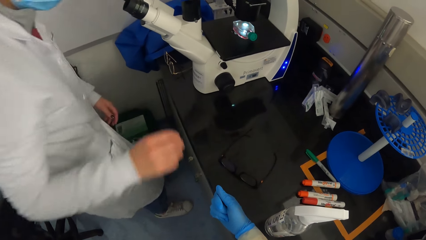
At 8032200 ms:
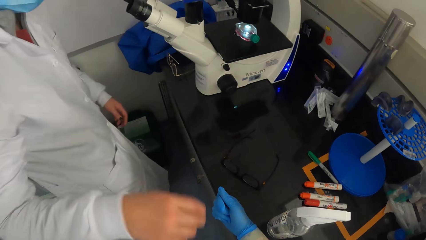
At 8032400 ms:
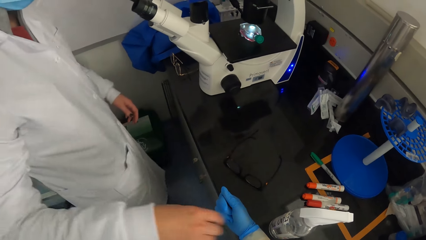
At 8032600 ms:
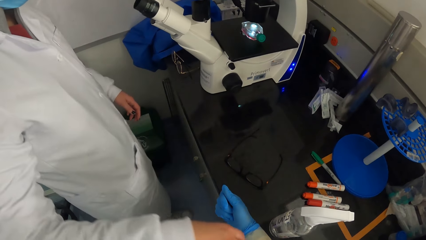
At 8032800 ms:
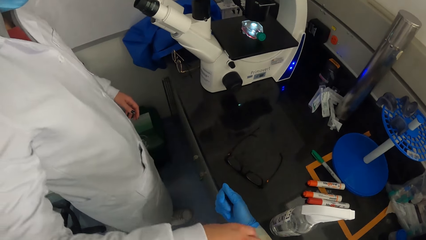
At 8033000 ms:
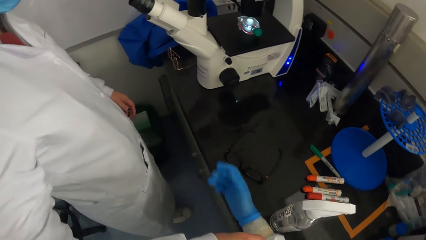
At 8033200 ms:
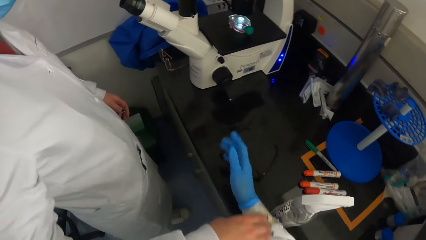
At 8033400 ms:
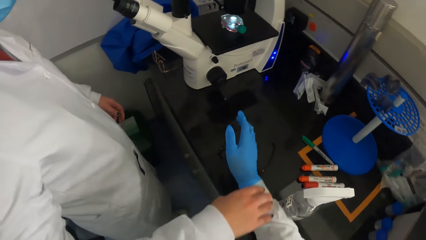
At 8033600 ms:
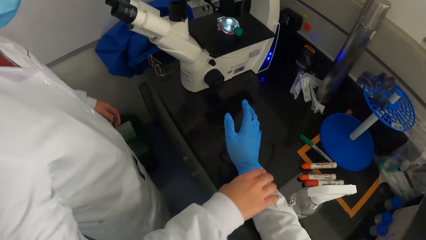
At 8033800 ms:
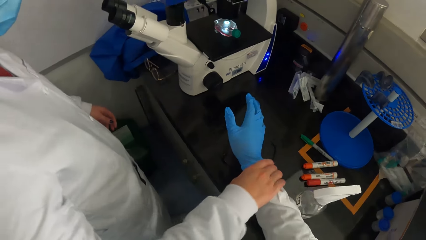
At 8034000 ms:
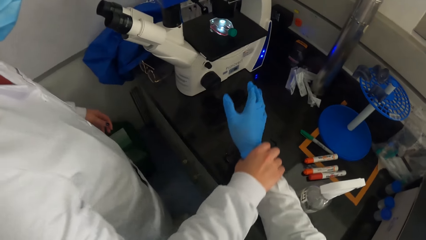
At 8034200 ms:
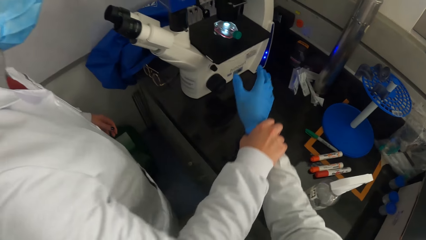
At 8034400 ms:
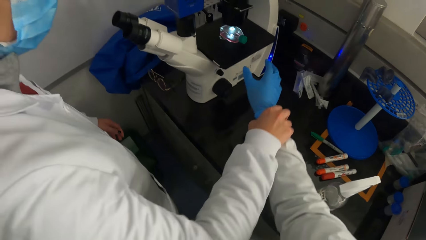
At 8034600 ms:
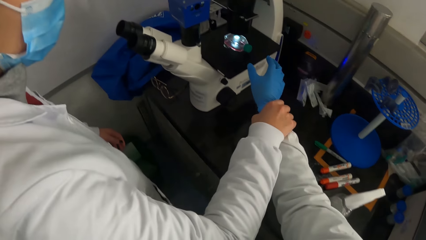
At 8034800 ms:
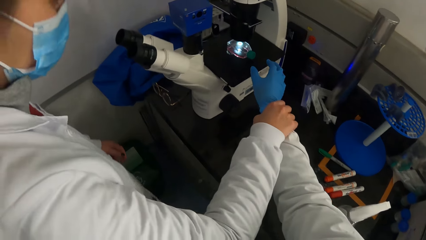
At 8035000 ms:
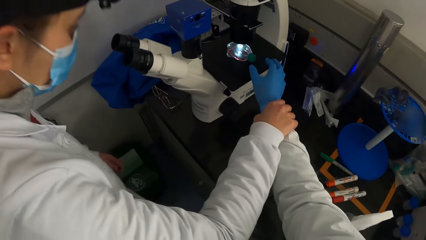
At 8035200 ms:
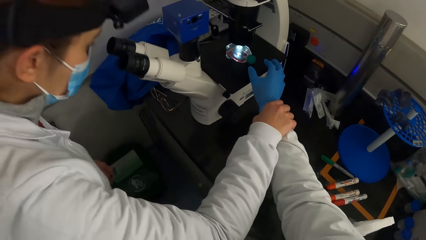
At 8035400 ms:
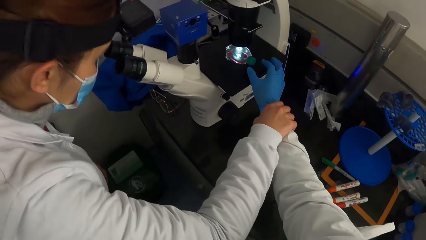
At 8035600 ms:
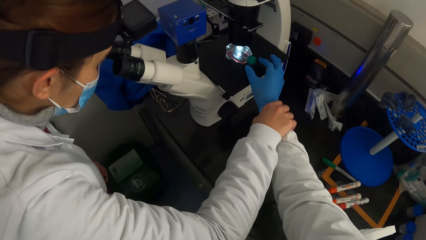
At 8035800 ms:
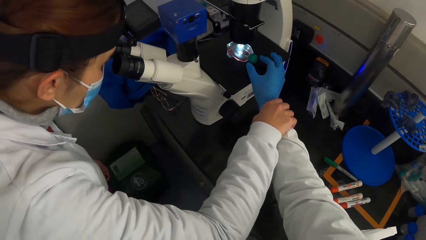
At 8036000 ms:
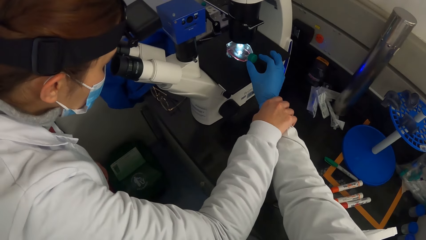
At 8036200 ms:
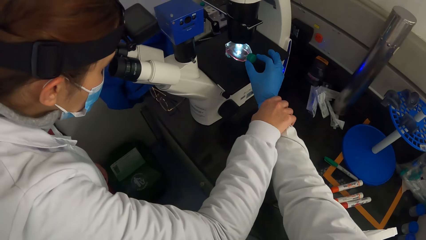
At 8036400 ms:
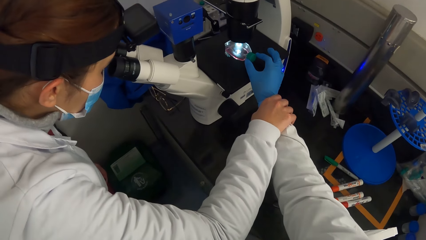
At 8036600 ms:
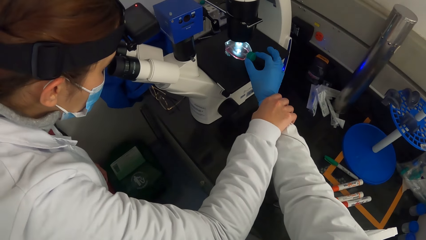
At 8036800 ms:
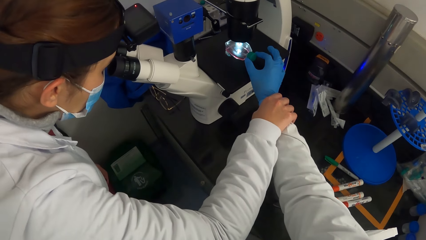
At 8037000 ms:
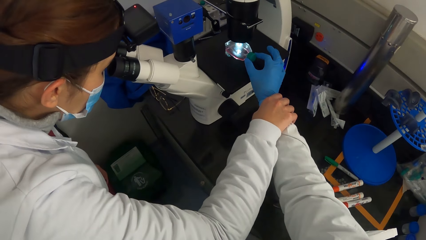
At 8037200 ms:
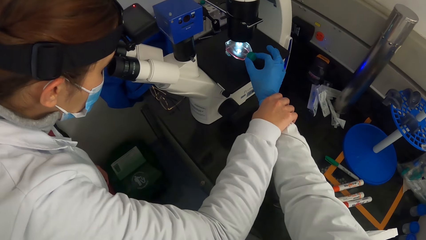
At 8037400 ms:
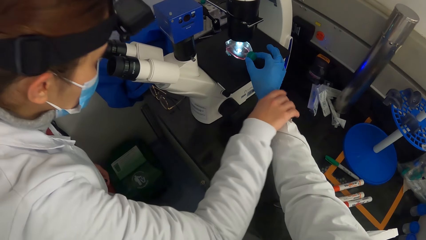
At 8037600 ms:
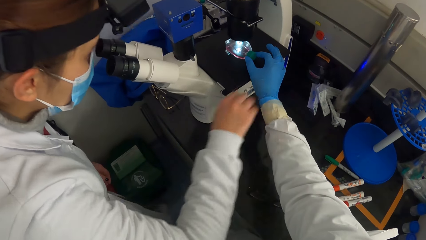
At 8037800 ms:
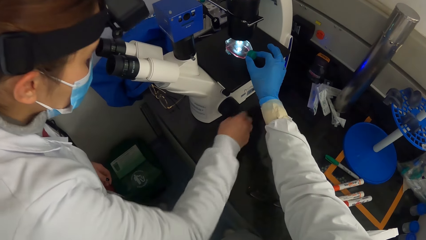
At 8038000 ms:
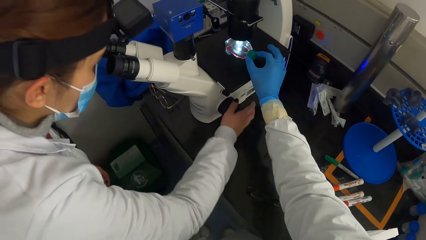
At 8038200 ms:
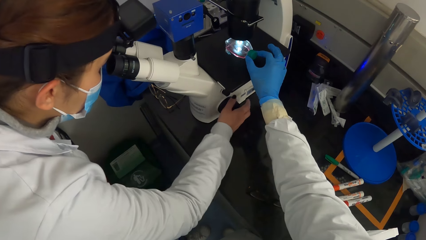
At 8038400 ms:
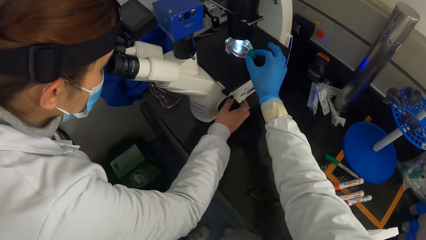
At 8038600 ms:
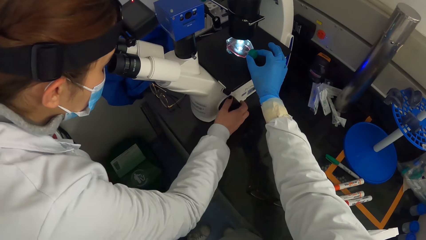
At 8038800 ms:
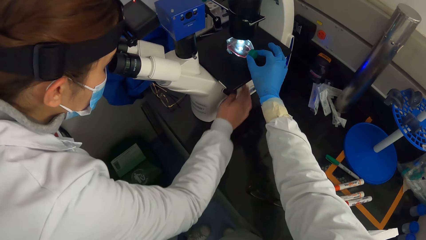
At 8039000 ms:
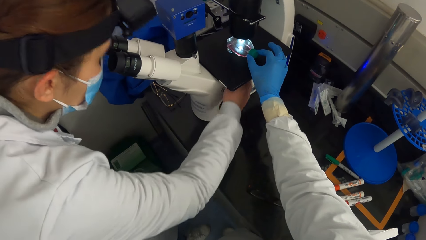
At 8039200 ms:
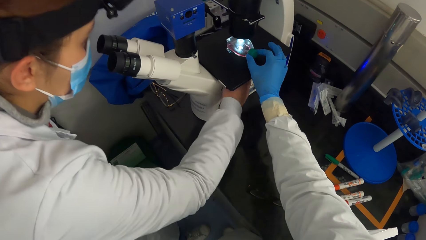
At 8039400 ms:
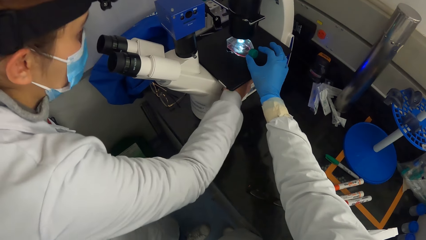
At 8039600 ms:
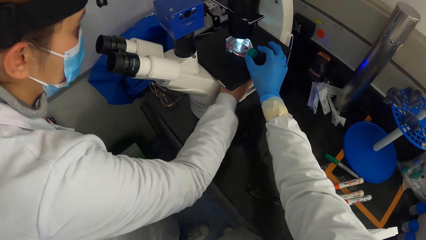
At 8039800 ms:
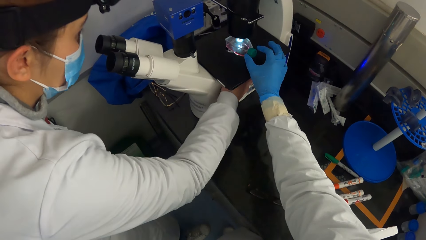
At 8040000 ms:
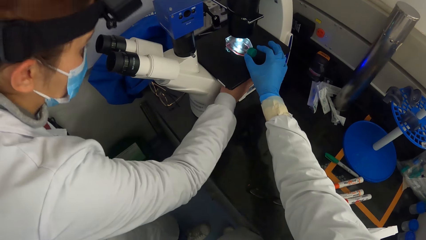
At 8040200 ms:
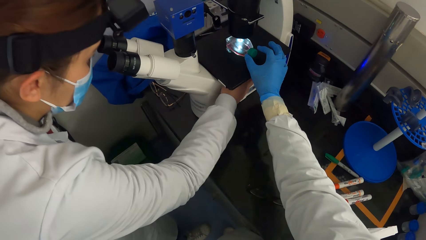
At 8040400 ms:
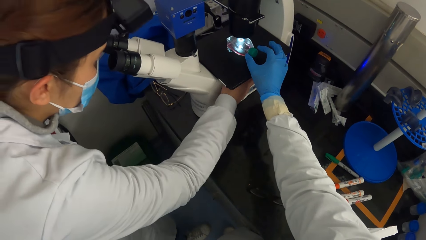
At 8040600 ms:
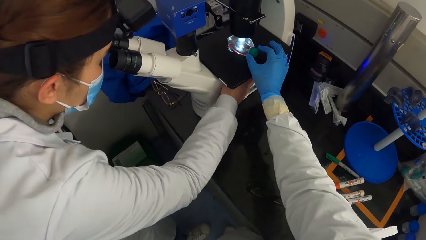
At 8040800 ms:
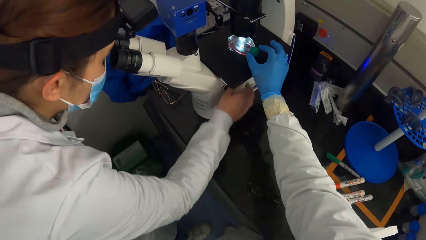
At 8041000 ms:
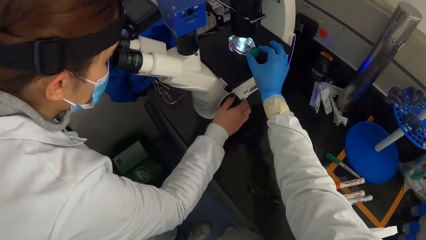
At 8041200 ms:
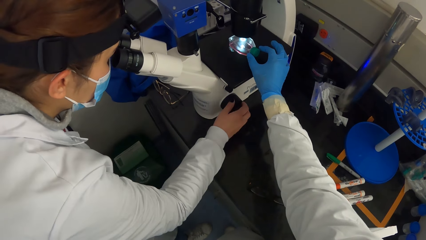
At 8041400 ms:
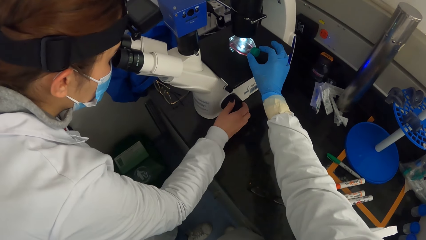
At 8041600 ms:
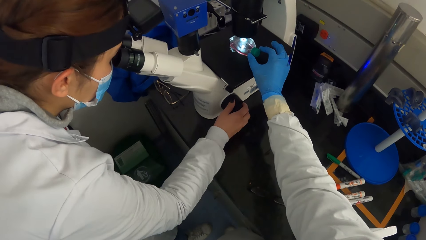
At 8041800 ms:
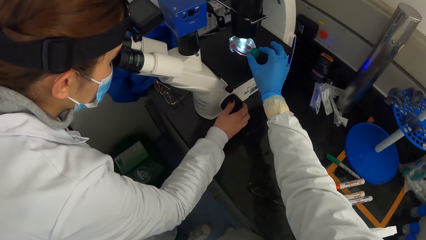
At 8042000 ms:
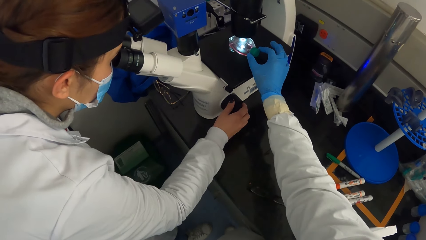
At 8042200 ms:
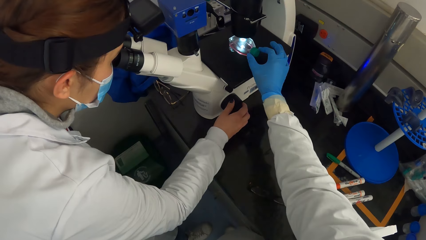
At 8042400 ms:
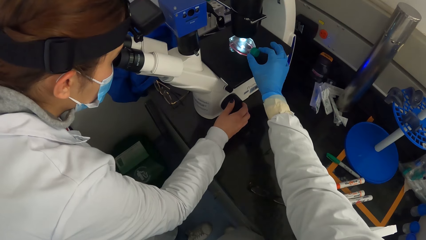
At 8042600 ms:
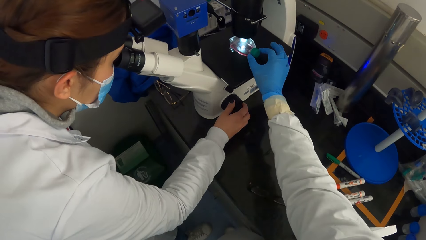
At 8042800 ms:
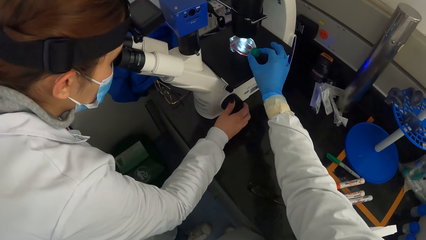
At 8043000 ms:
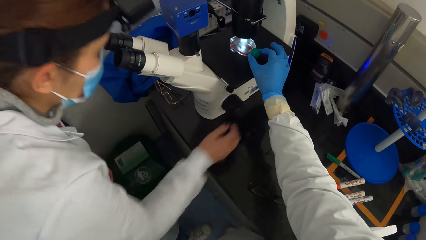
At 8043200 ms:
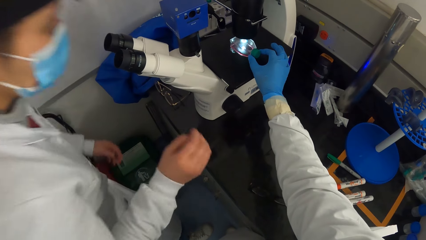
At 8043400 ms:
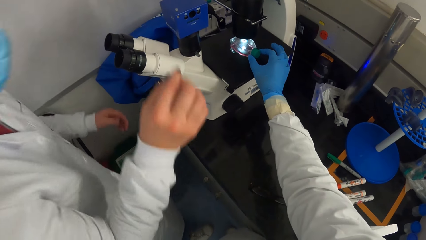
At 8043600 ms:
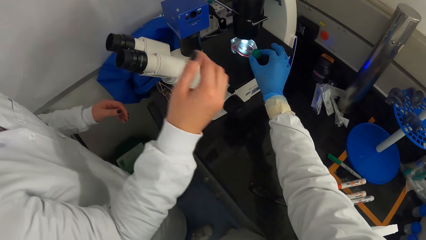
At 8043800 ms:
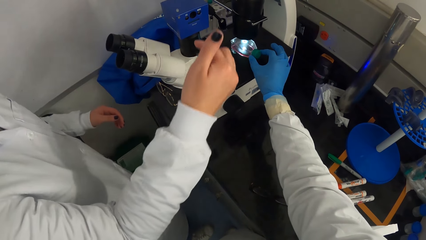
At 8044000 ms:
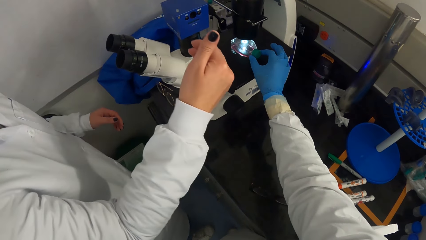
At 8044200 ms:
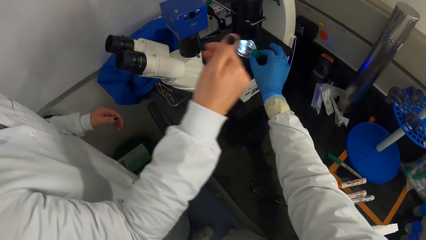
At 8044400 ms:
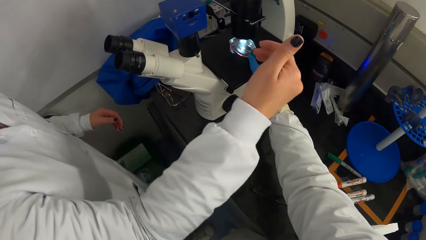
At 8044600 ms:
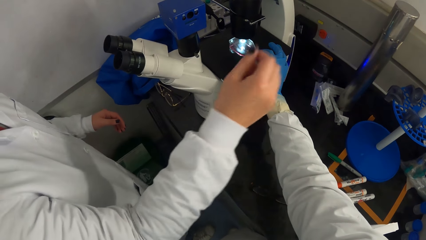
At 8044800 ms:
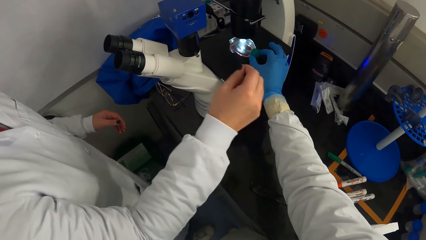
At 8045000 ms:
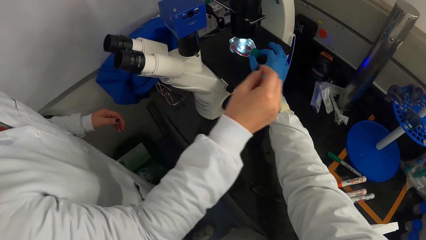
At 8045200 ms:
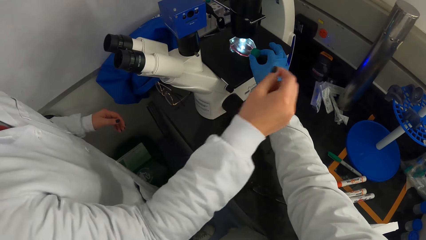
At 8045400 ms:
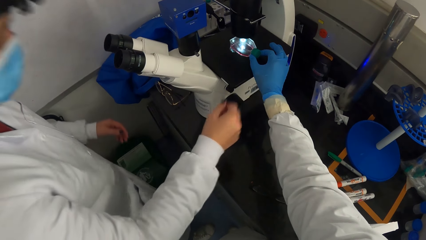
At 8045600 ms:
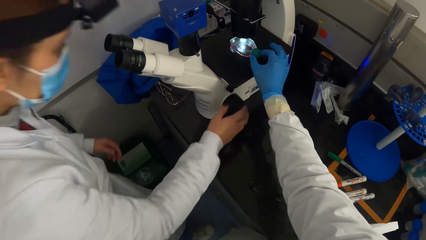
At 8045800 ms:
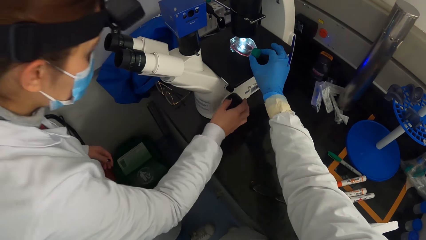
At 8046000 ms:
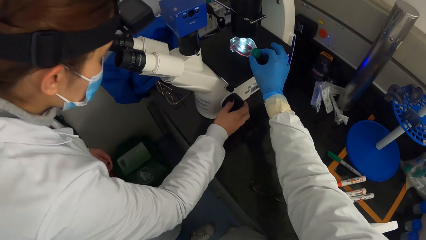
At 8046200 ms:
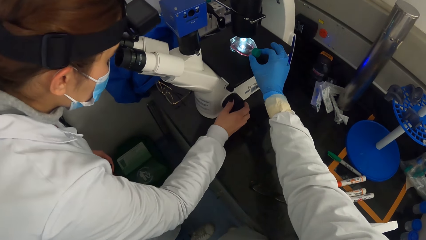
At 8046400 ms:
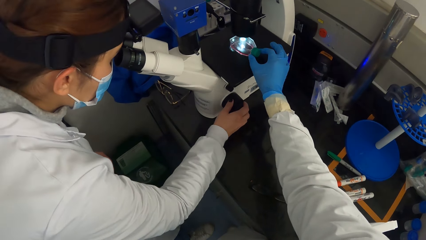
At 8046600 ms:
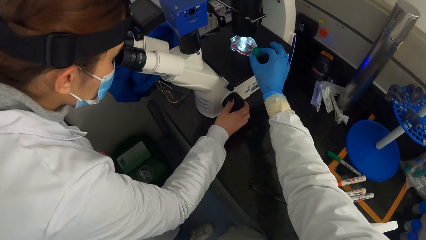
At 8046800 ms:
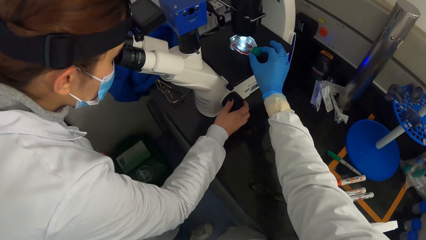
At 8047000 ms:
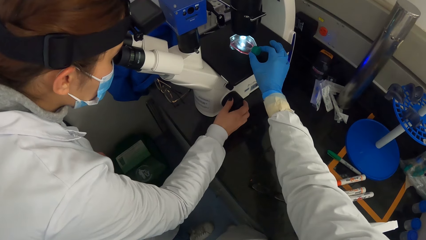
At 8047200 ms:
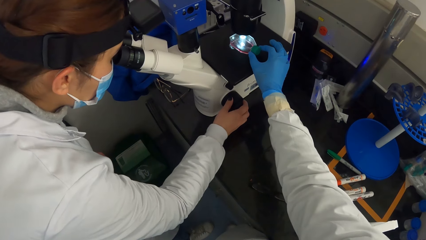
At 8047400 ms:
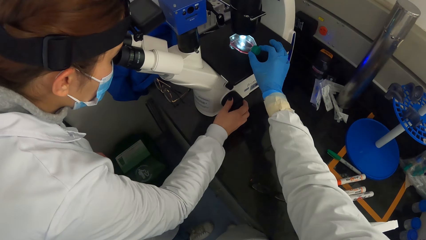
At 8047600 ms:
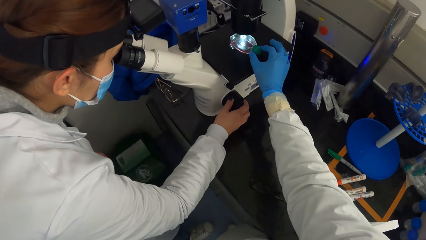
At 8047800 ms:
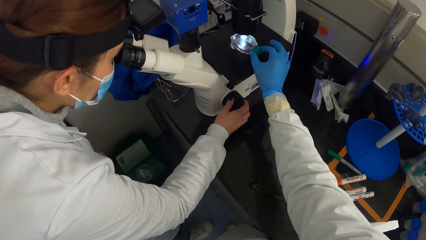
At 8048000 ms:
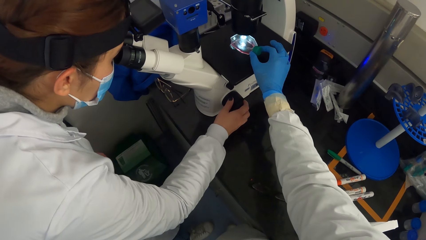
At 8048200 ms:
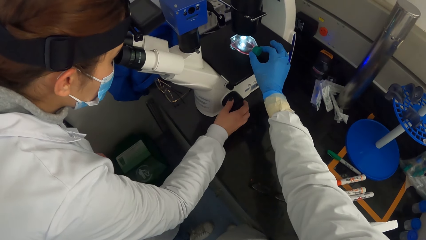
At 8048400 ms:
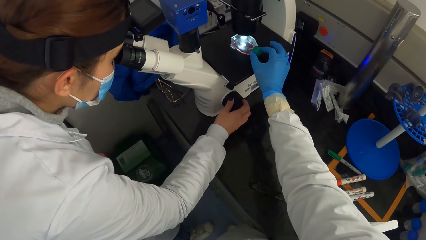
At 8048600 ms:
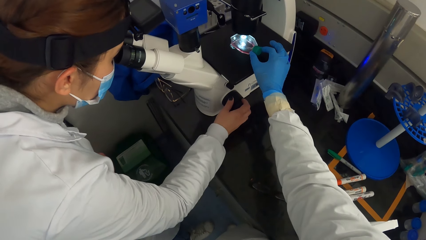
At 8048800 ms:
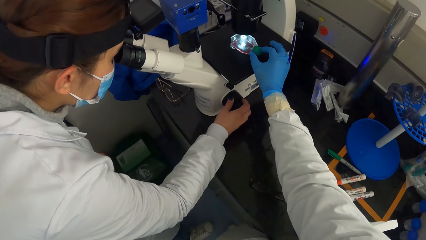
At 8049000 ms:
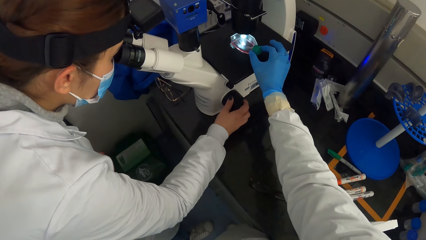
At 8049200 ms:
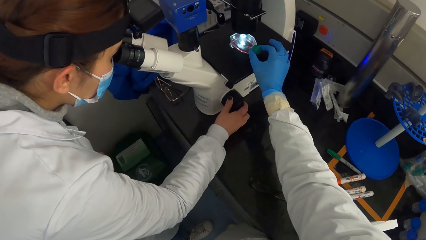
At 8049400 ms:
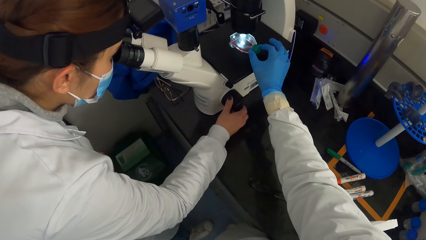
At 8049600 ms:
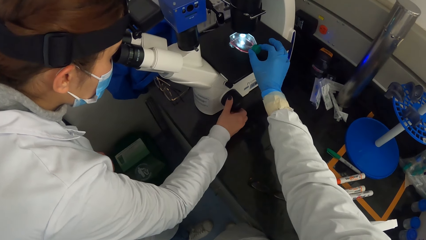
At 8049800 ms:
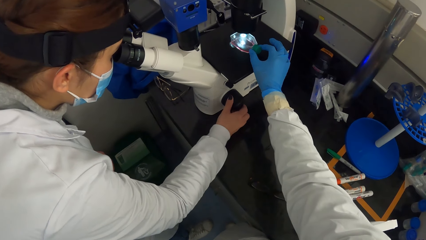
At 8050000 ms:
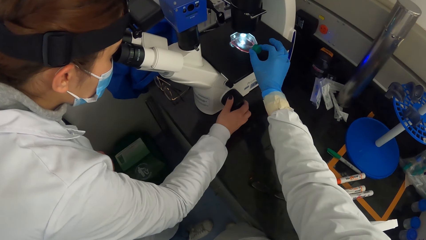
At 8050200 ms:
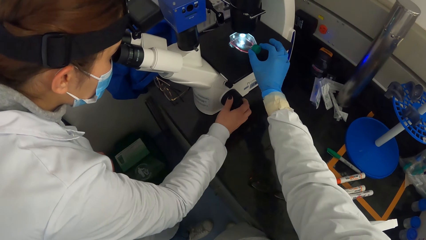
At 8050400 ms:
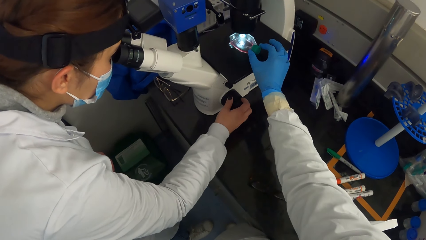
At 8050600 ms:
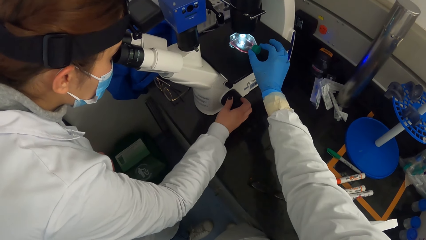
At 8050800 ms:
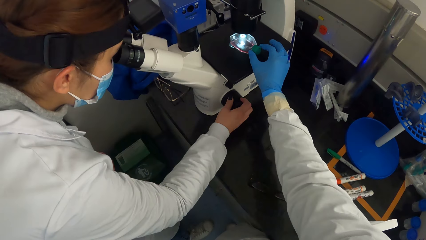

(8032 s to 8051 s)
The woman holds the camera wearer's right wrist. She places the camera wearer's hand on the microscope. She looks into the eyecups of the microscope. The camera wearer adjusts the sample dish on the stage of the microscope with her right hand. She holds something on the microscope. The woman lets go of the camera wearer's hand. She adjusts the coarse focus of the microscope with her right hand. She adjusts the illuminator of the microscope with her right hand. She adjusts the coarse focus of the microscope with her right hand again. She gesticulates with her right hand. She converses with the camera wearer. She looks into the eyecups of the microscope and adjusts the coarse focus of the microscope with her right hand. The camera wearer adjusts the sample dish on the stage of the microscope with her right hand.
